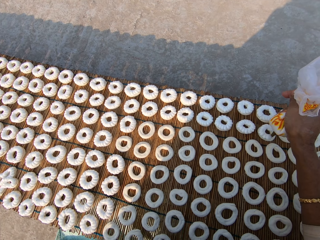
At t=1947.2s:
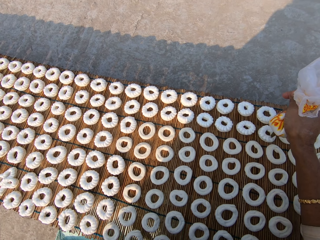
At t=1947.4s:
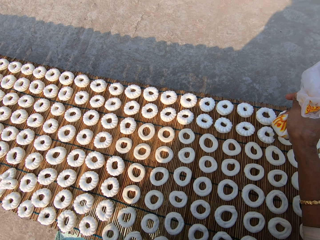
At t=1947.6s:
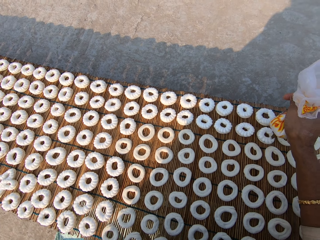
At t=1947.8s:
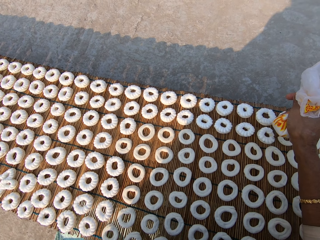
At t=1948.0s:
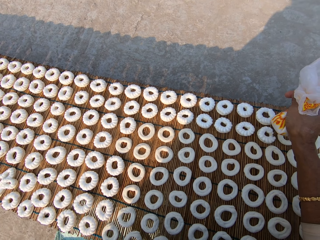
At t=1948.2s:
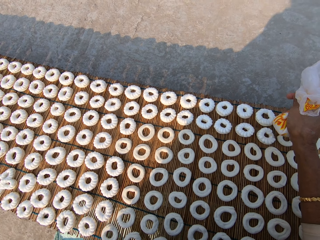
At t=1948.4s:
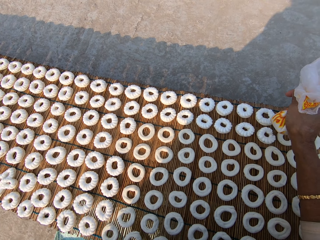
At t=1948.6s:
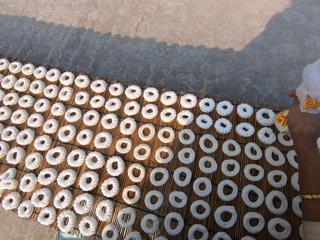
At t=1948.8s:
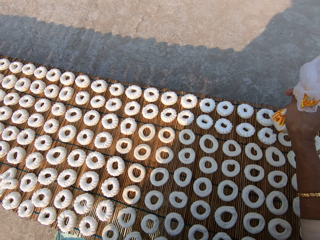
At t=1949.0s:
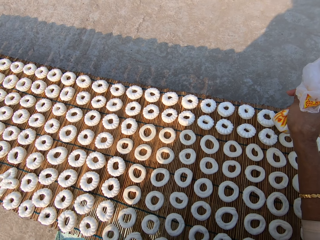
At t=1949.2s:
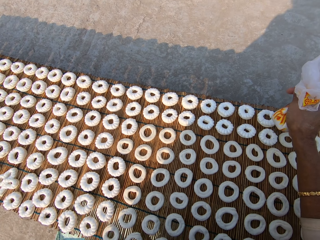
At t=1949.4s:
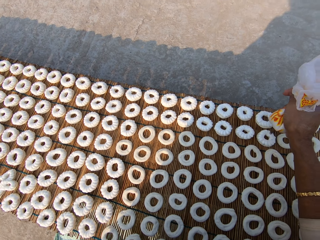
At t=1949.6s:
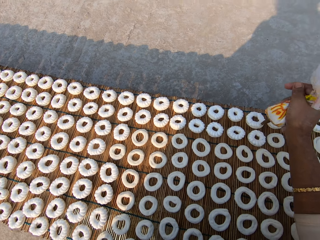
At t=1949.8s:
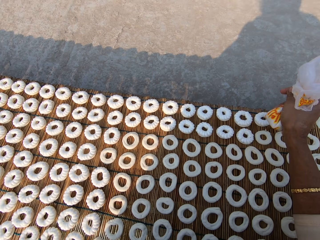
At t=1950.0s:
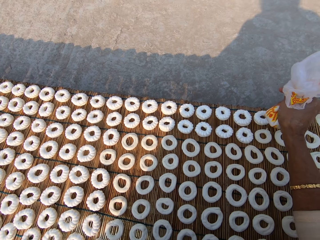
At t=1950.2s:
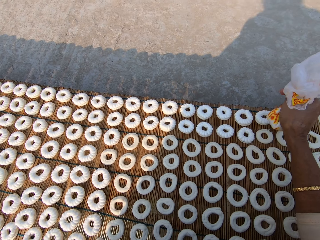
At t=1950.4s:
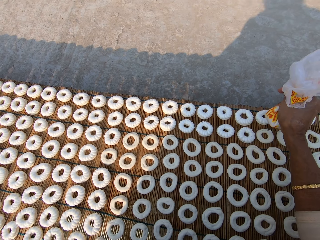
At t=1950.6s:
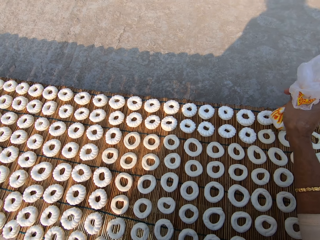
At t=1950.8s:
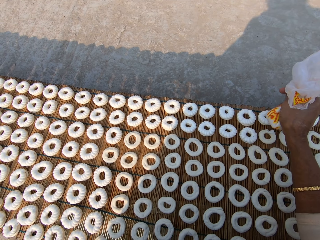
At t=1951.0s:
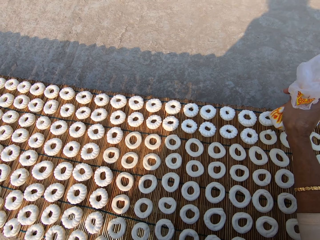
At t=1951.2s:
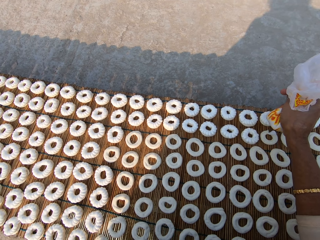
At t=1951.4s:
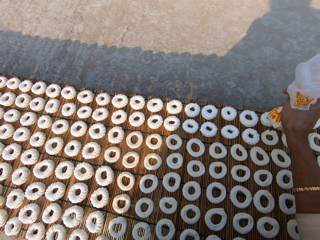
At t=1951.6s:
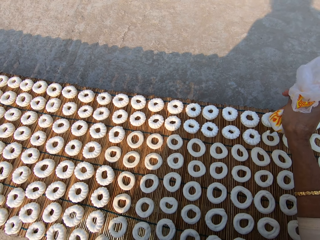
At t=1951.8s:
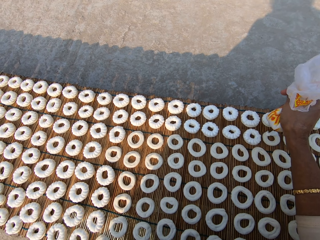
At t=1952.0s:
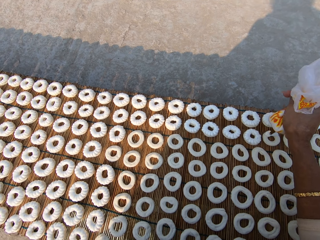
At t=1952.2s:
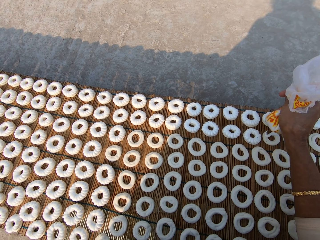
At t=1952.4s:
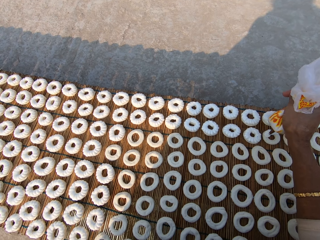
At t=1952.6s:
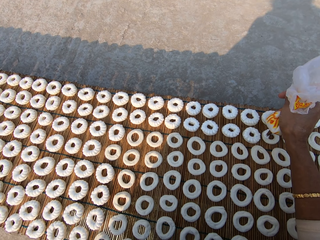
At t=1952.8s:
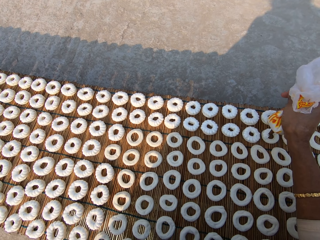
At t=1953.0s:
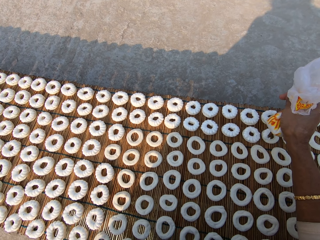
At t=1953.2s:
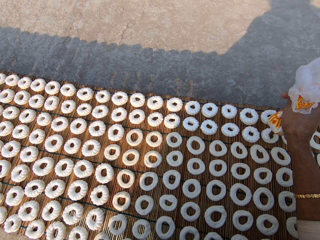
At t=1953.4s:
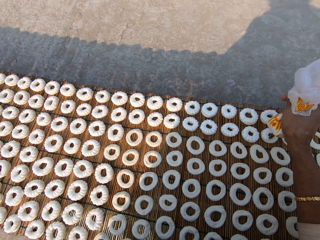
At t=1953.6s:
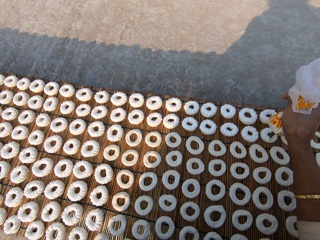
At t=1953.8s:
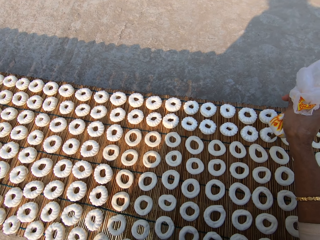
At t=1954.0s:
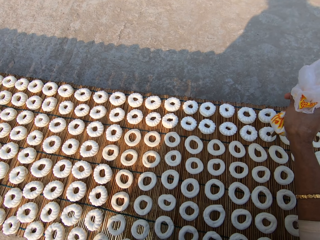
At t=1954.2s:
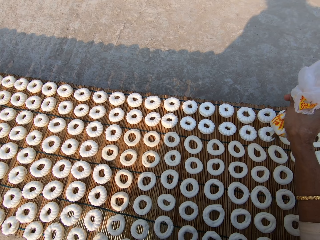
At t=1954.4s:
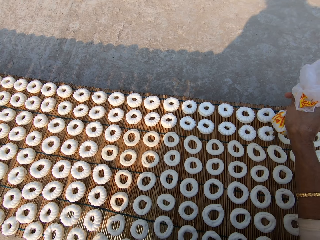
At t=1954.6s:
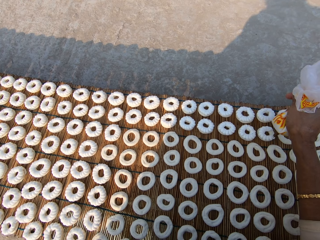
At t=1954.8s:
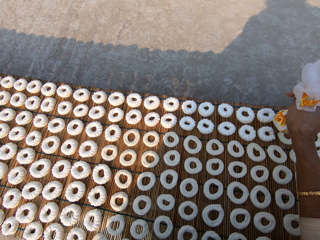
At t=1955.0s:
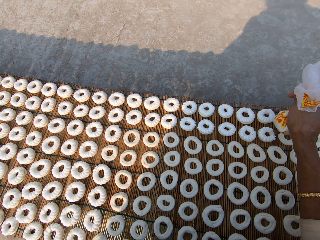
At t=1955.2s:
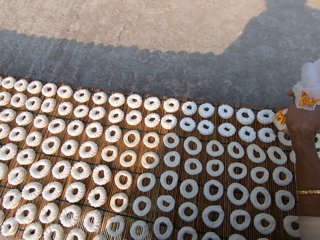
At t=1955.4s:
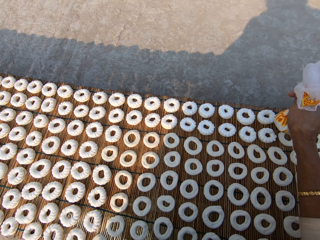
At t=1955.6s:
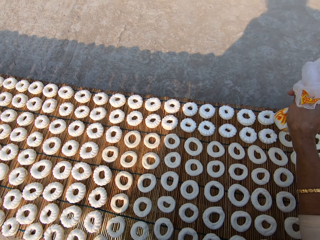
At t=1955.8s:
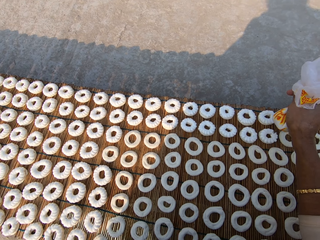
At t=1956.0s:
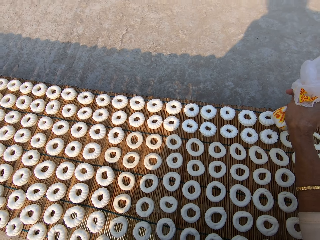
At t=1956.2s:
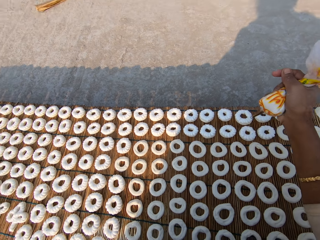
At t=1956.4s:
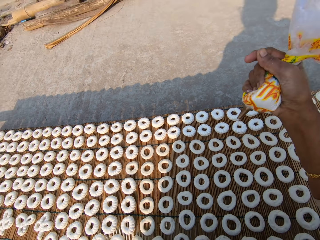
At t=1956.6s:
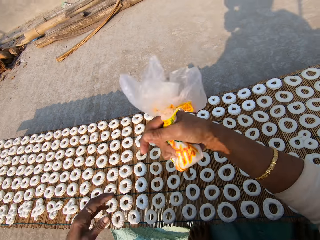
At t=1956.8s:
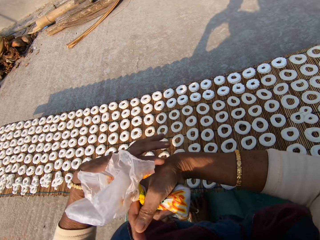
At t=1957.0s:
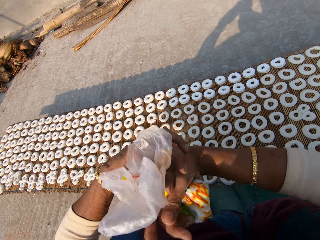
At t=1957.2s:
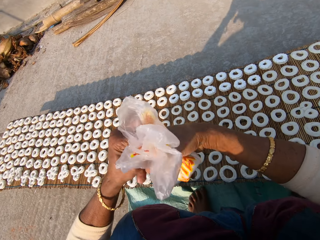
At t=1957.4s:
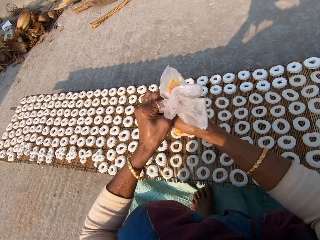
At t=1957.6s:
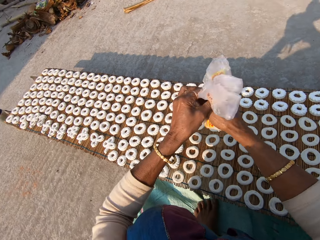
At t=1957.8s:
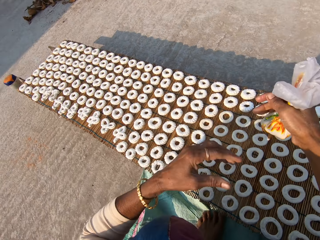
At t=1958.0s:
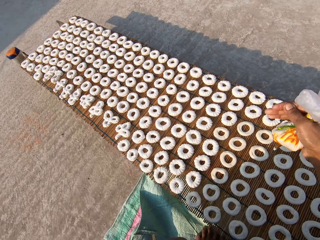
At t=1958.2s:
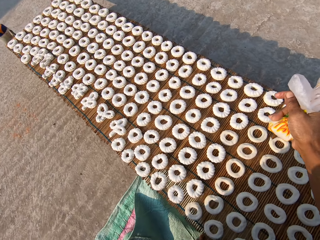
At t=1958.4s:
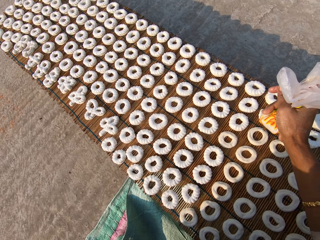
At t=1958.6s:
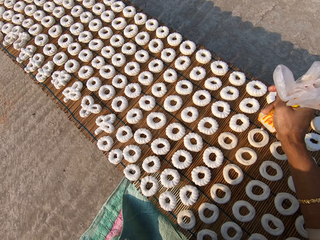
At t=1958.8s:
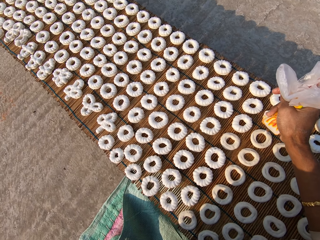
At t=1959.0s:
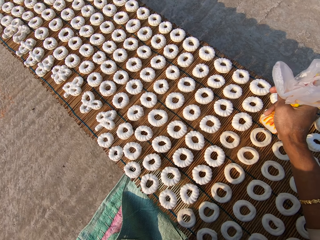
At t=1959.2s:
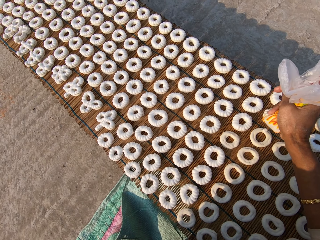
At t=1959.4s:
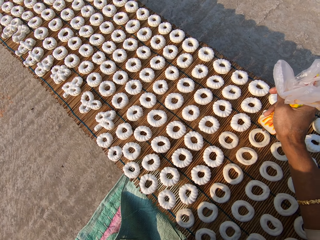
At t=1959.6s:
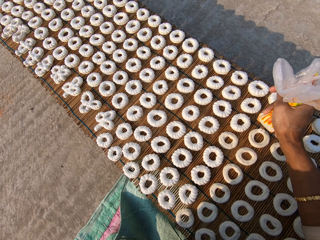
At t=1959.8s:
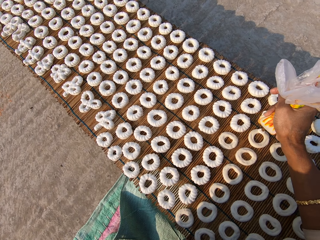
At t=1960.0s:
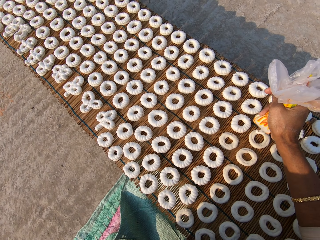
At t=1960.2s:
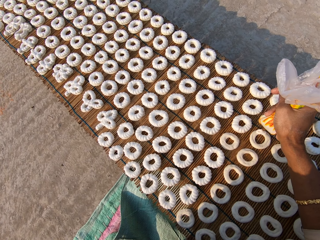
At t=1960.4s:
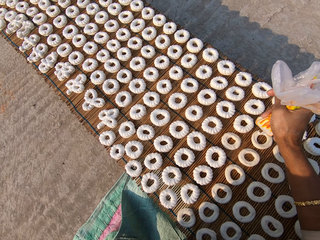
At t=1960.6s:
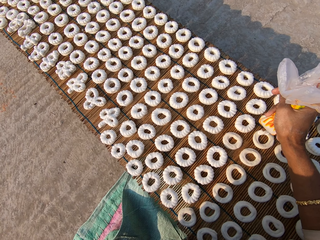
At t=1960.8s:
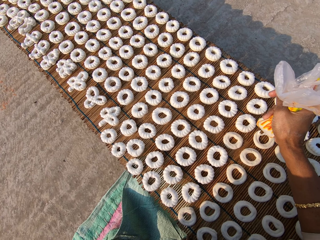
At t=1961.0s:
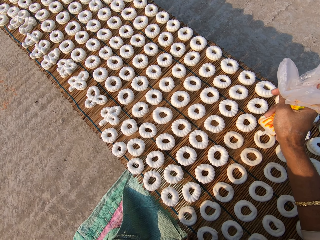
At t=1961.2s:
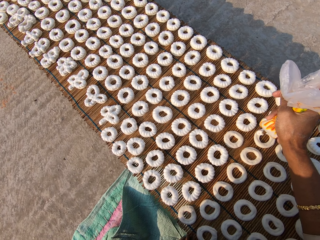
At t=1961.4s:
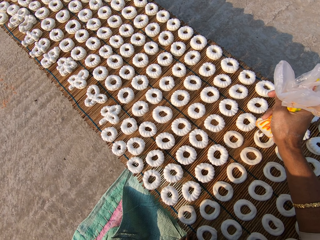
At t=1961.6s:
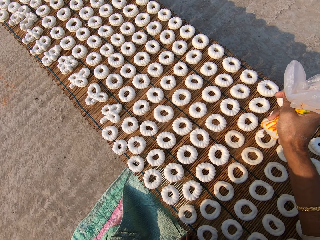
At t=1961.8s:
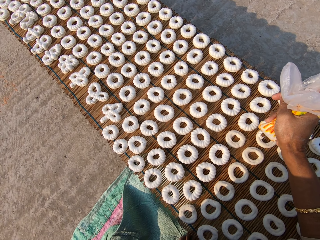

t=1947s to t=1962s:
The camera wearer decorates a dough on the mat with icing from the piping bag in her right hand. She rotates the cream. She adjusts the piping bag in her right hand with her left hand. She decorates the dough on the mat with icing from the piping bag in her right hand.

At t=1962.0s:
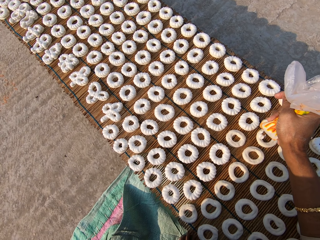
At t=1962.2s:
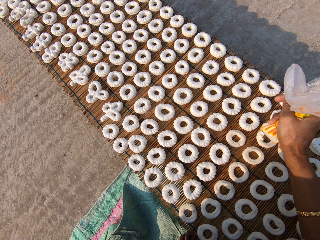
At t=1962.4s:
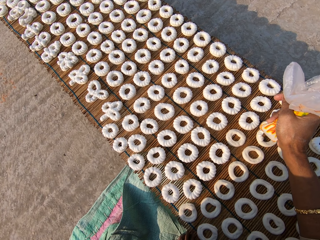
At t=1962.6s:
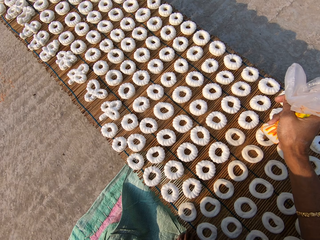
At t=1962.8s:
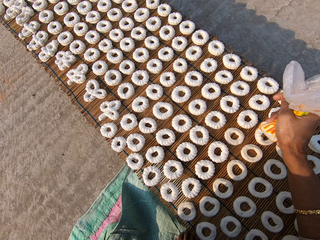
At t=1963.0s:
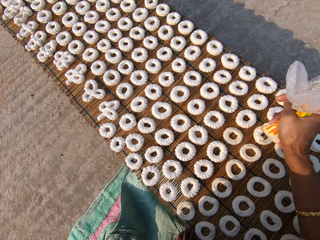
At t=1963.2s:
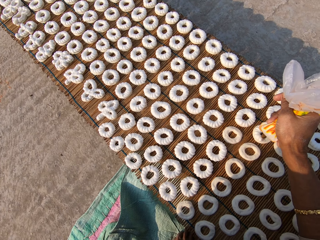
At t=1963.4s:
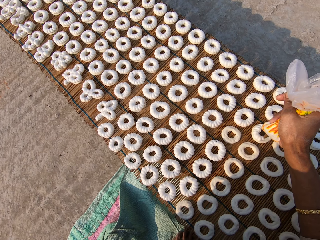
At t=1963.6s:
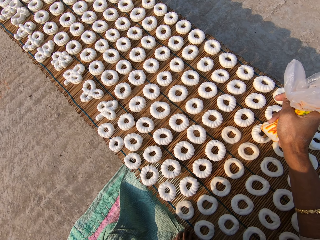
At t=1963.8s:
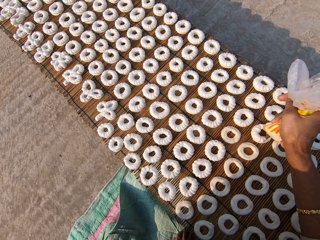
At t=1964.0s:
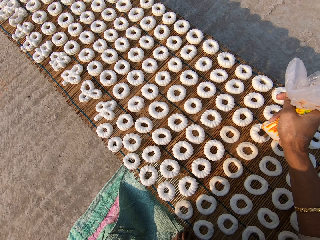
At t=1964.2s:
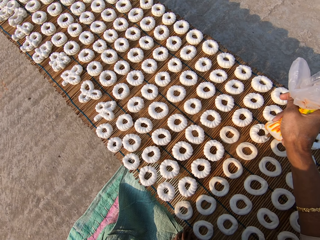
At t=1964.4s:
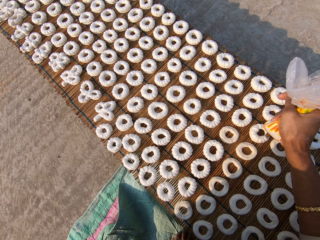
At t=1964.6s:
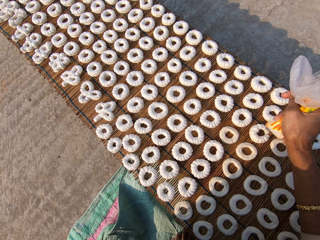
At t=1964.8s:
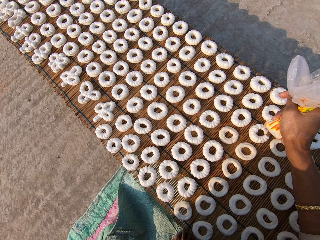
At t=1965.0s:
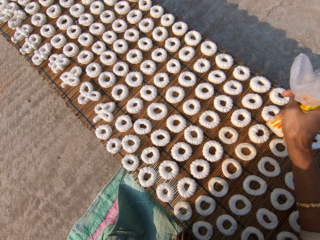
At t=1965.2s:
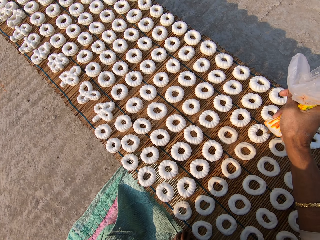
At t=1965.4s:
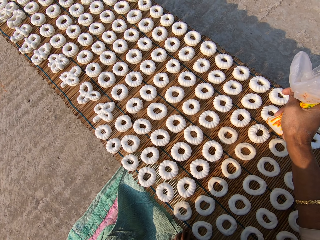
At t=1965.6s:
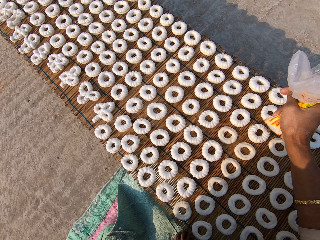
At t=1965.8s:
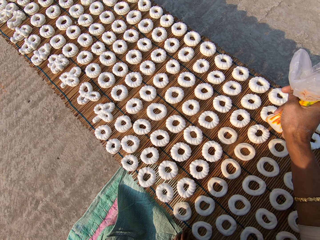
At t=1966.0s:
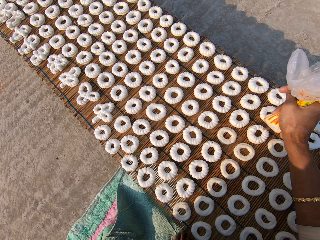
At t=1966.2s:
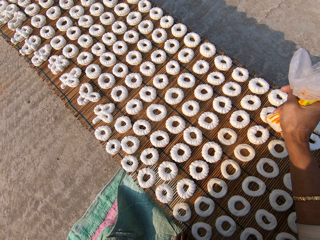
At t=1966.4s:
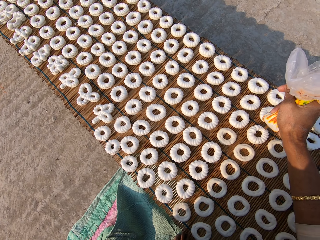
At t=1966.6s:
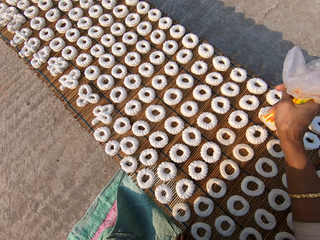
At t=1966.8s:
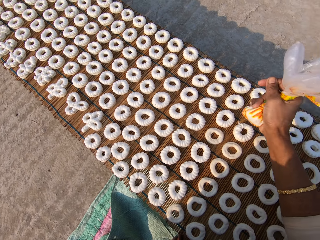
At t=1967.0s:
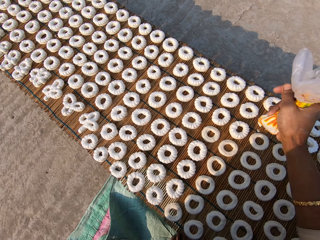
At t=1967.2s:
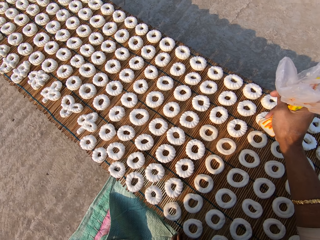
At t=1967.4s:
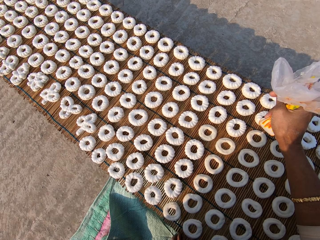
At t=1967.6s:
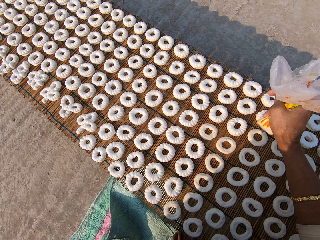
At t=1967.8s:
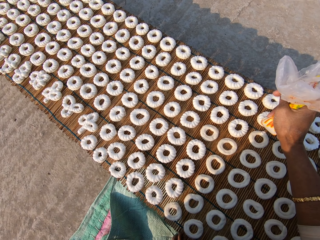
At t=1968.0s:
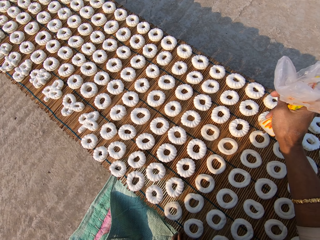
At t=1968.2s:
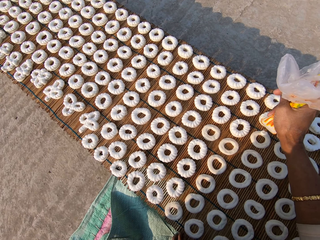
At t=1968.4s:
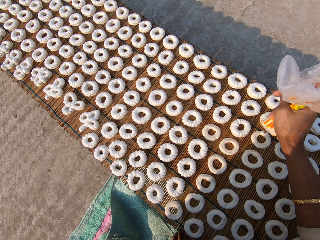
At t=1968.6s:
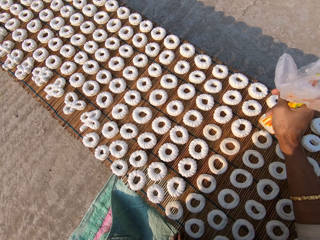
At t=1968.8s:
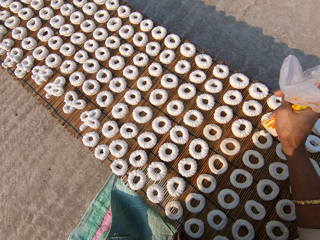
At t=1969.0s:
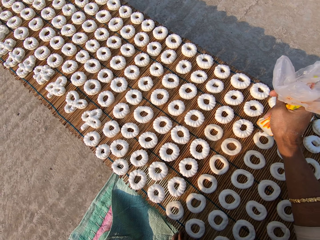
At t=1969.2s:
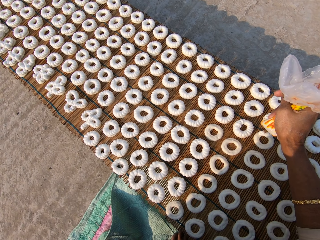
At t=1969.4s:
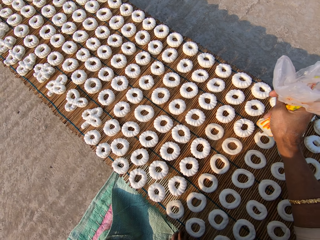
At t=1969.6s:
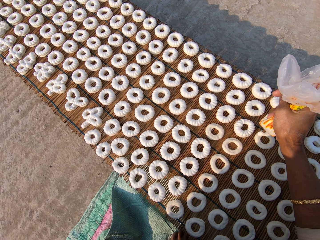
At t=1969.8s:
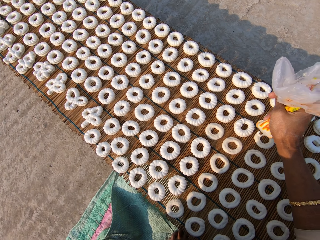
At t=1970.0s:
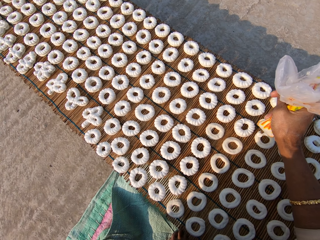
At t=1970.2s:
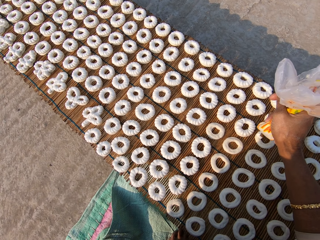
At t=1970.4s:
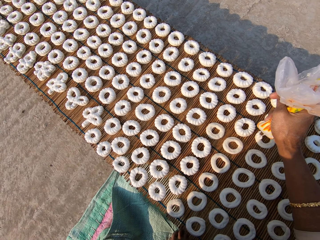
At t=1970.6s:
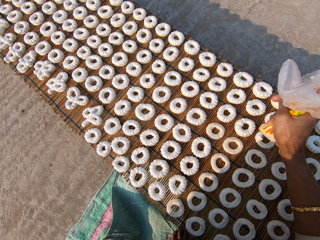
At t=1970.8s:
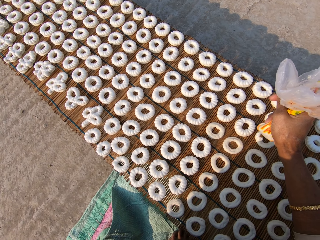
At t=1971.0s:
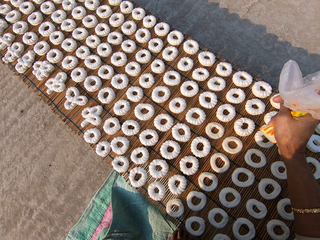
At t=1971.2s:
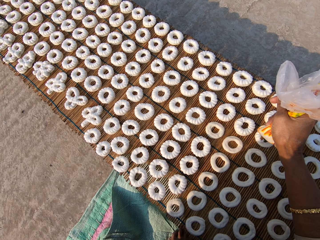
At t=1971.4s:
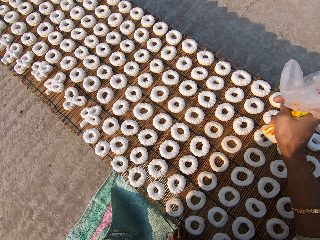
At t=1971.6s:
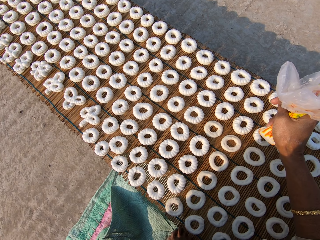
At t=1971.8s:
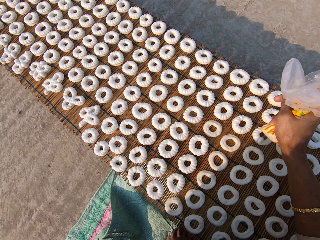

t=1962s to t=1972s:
The camera wearer decorates a dough on the mat with icing from the piping bag in her right hand.
